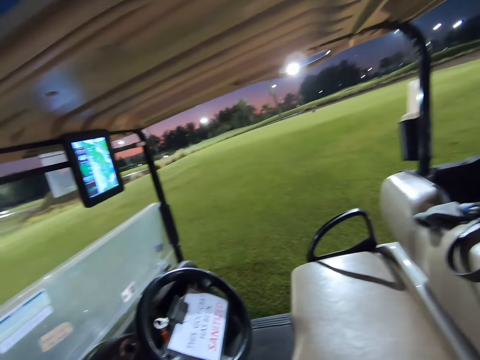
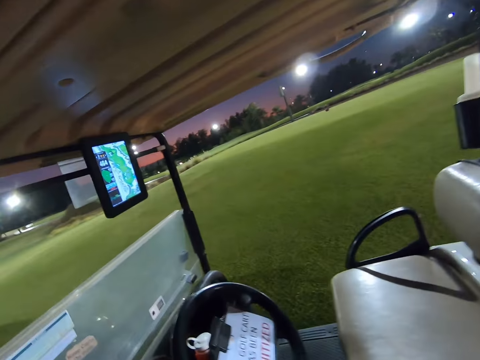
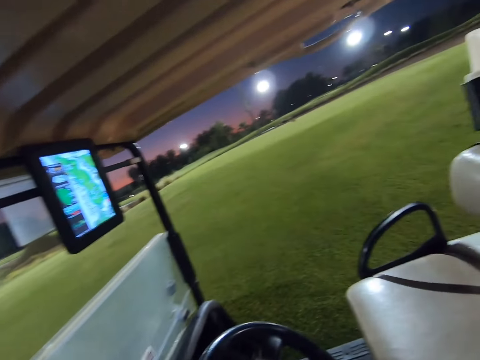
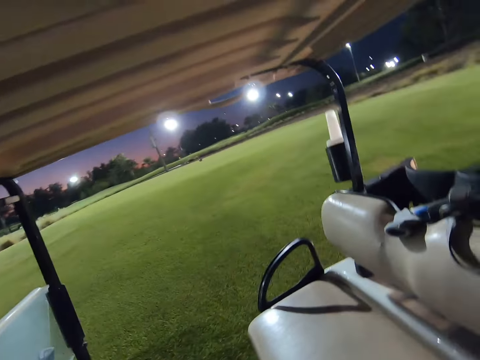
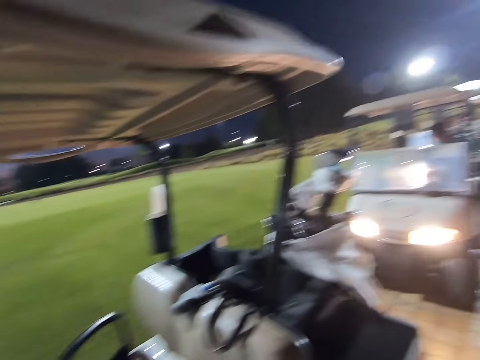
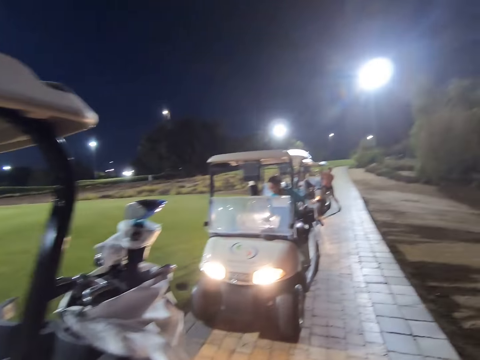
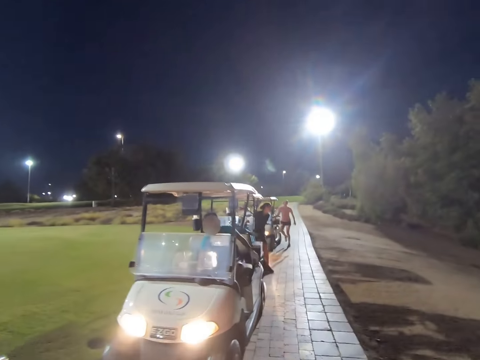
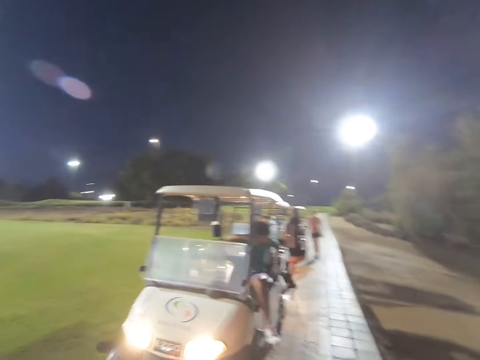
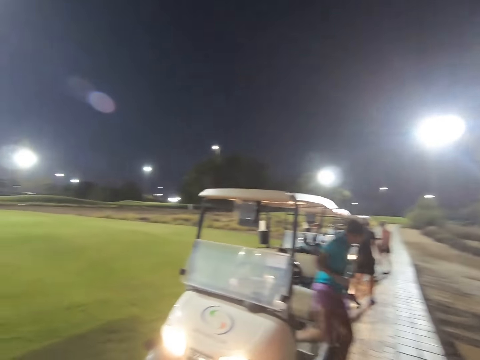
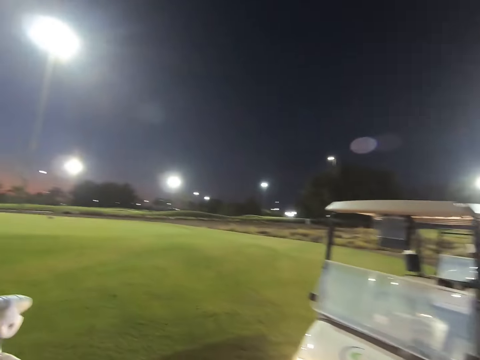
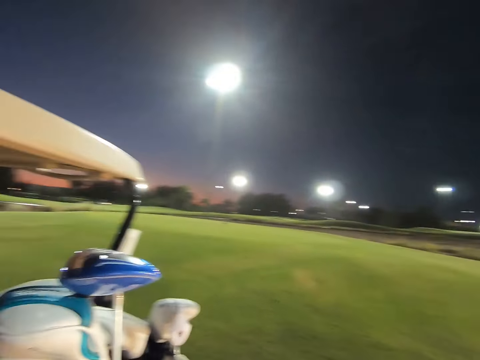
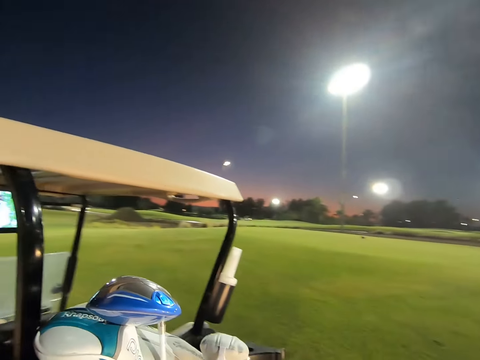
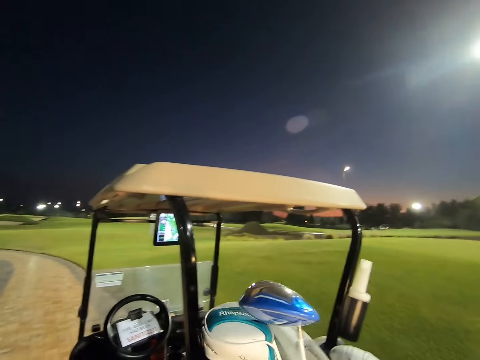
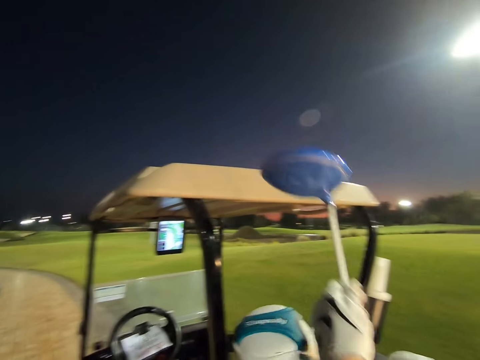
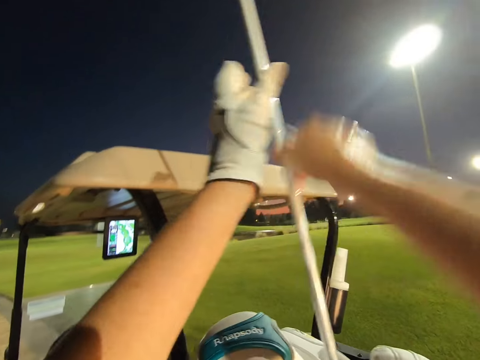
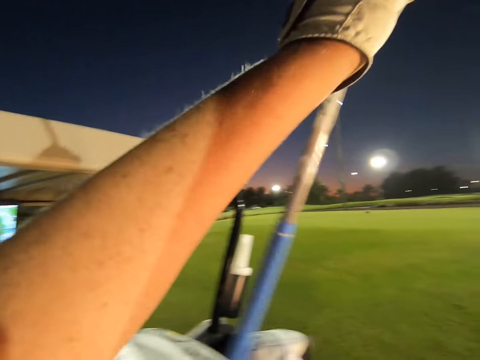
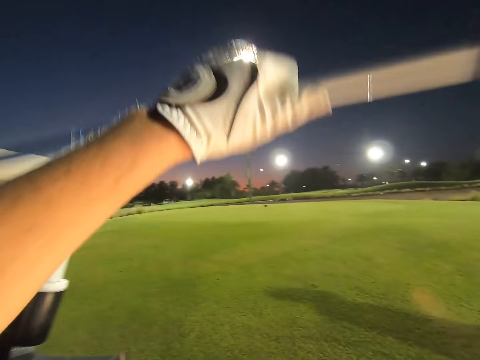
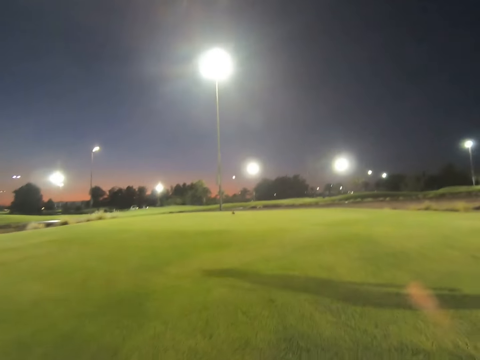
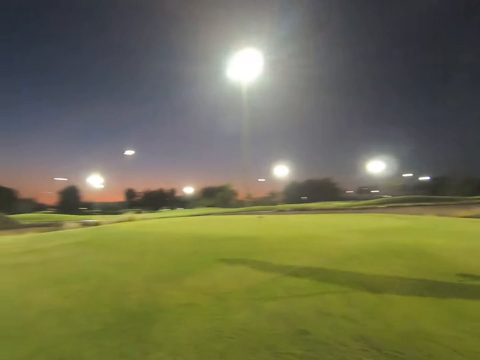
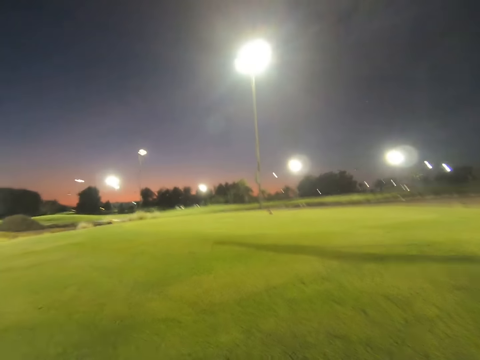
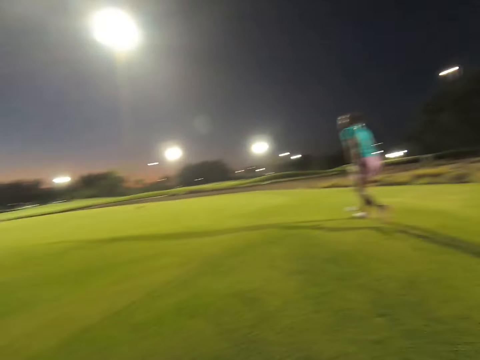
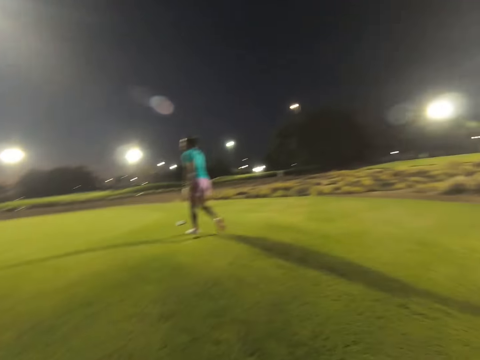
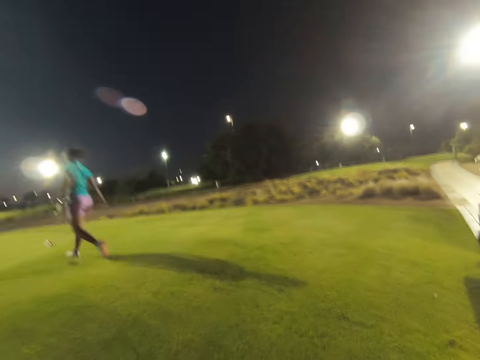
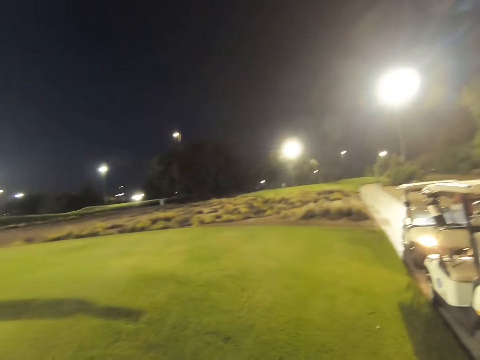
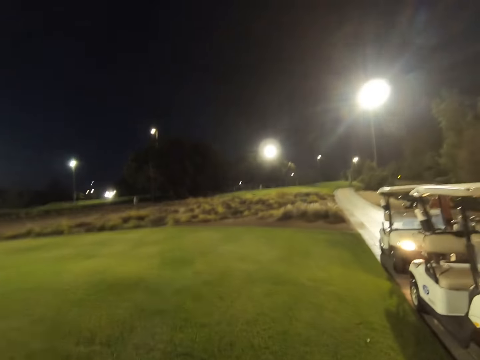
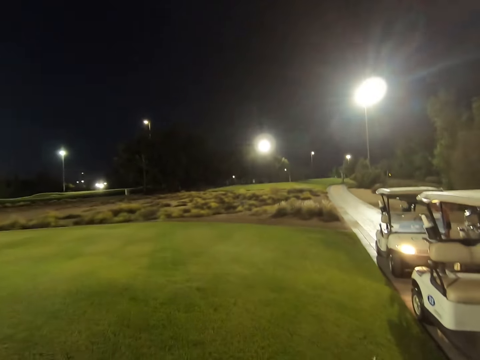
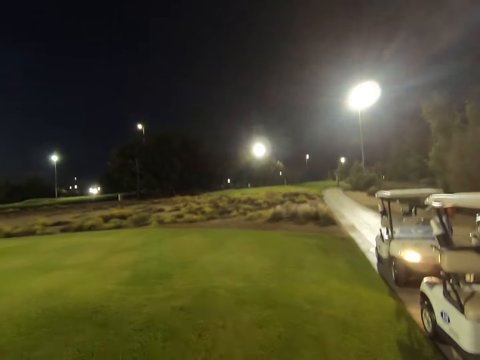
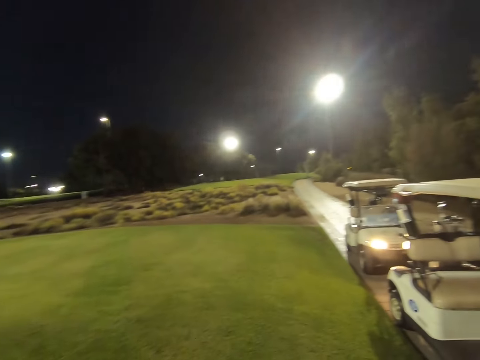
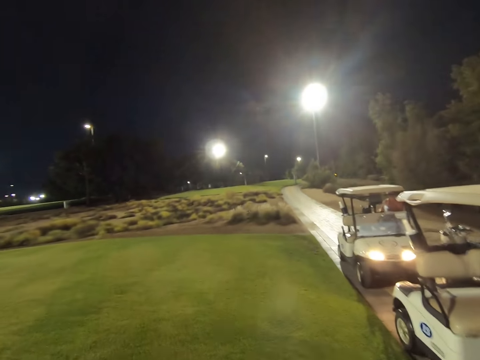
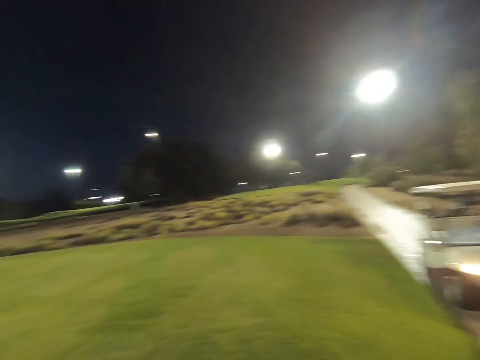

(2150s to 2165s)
The camera wearer walks around the golf cart. A woman, another woman and a third woman get out of the car. The camera wearer picks up the golf stick from the bag. They walk around the field. The first woman walks on the field with a stick in her left hand.

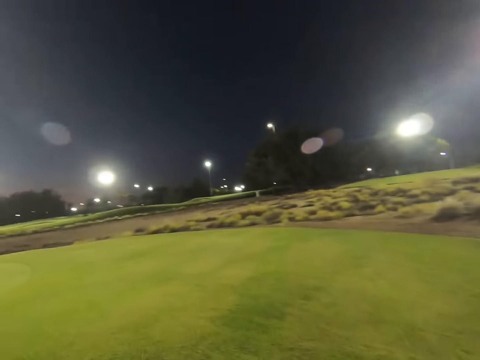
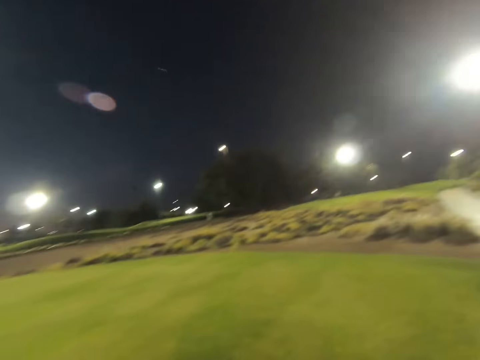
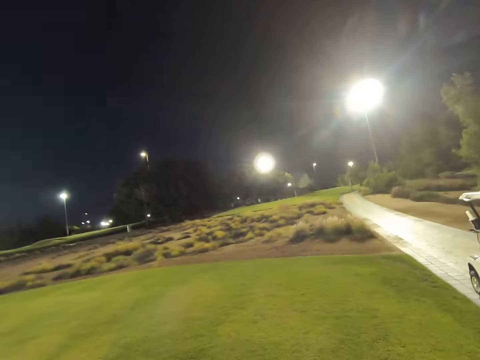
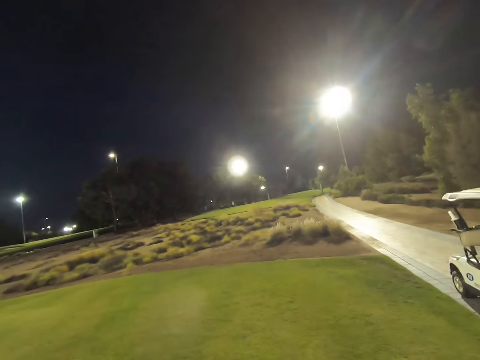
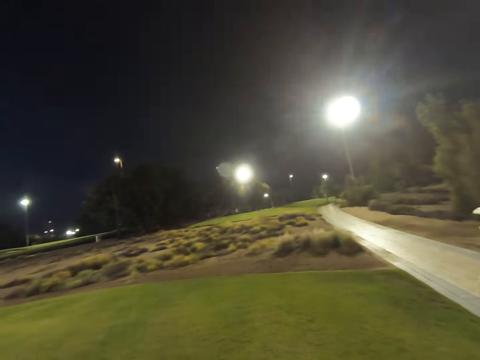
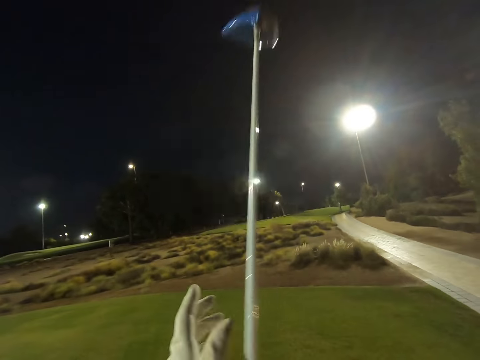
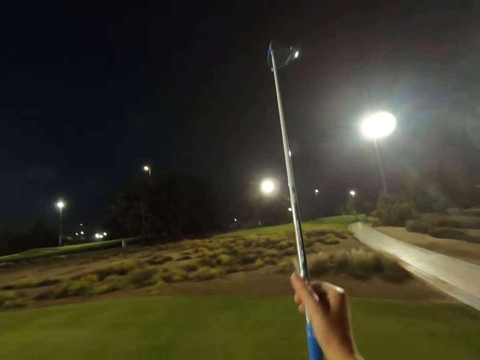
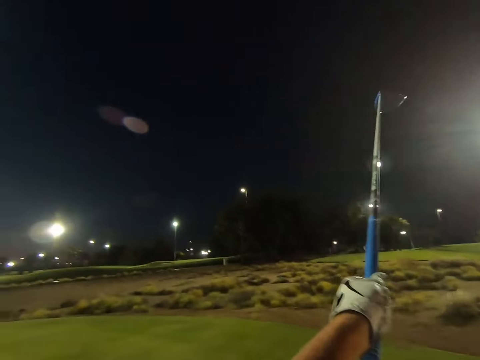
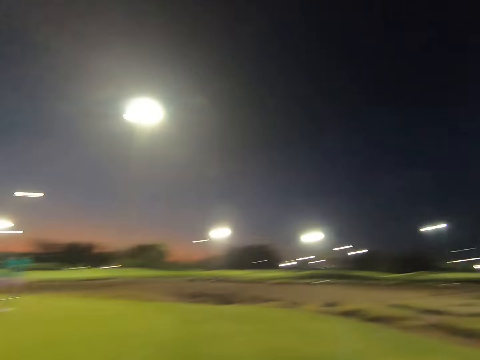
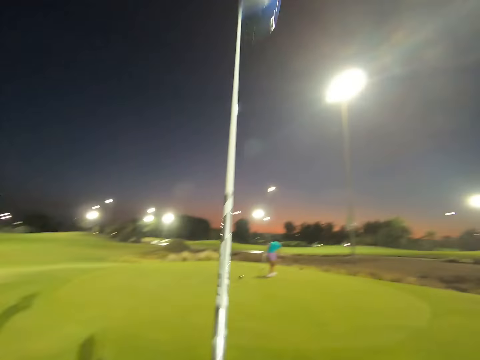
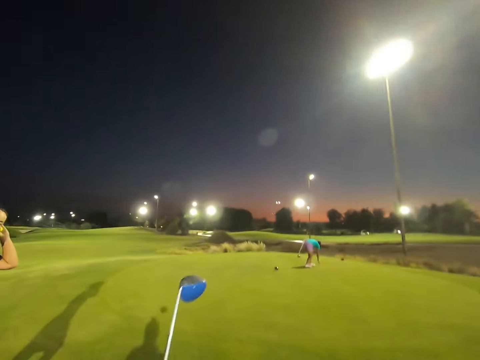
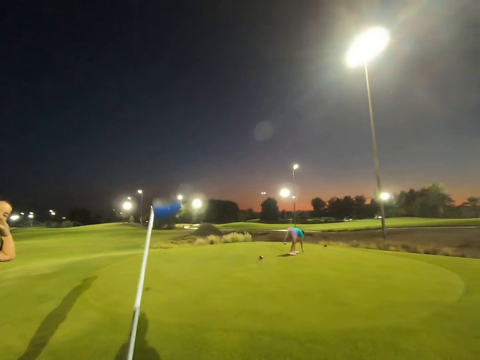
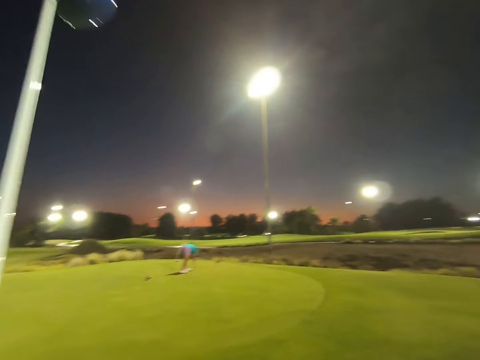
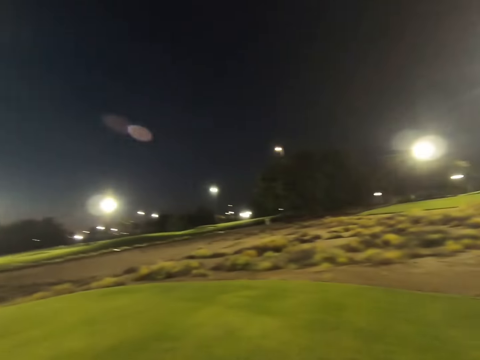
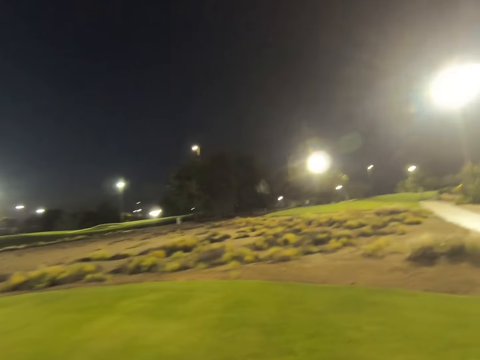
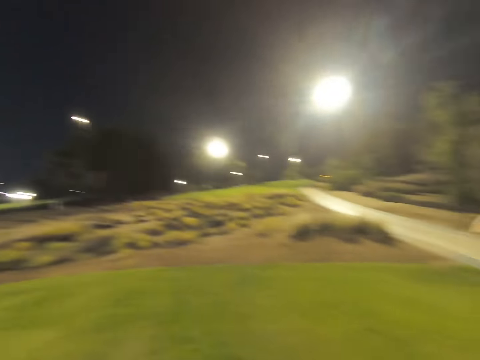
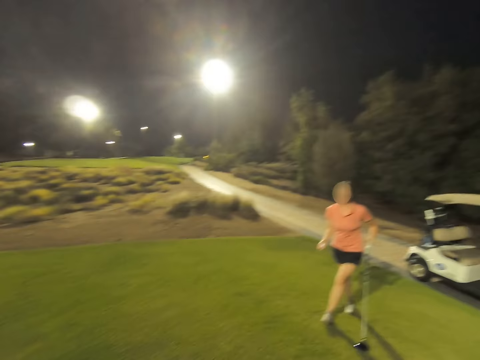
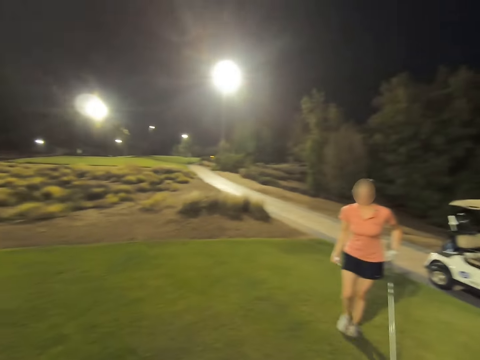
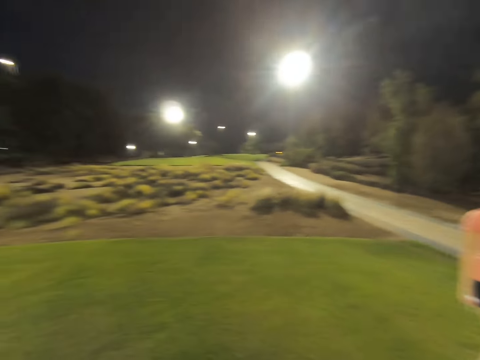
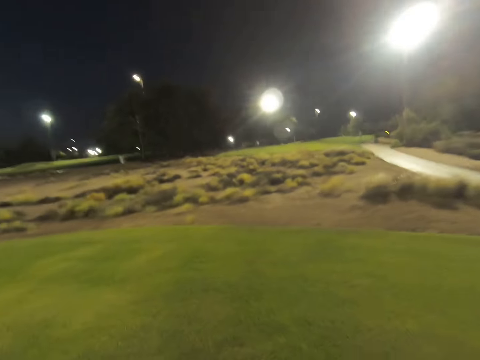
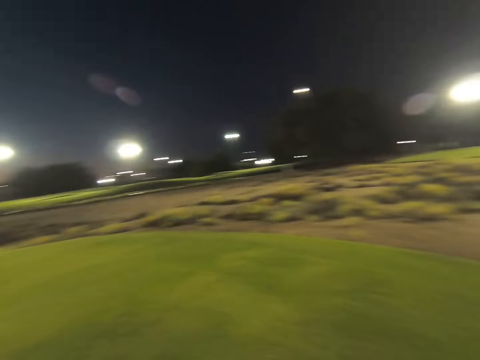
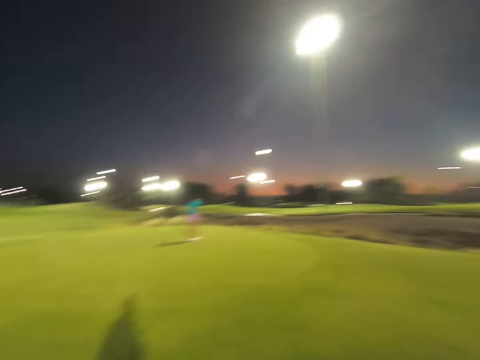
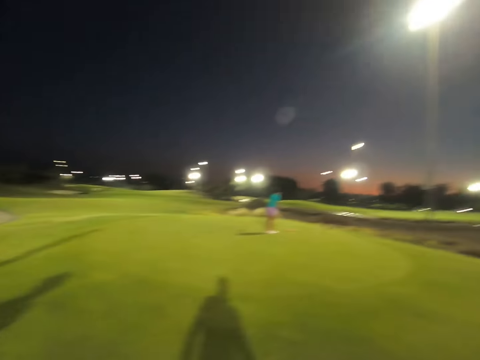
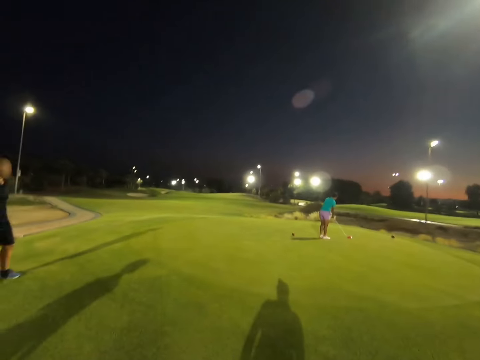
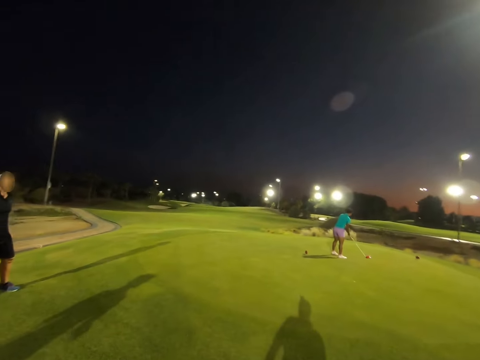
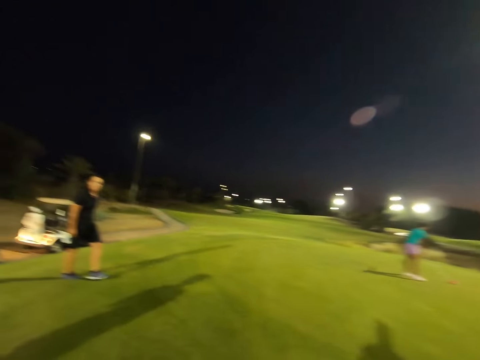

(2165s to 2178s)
The camera wearer holds up the stick. A woman holds a stick in her left hand.
